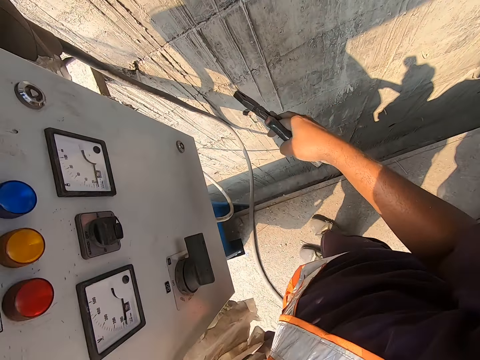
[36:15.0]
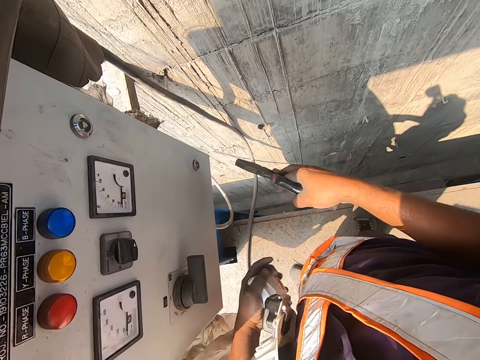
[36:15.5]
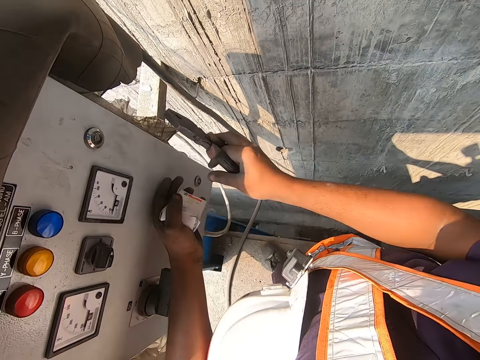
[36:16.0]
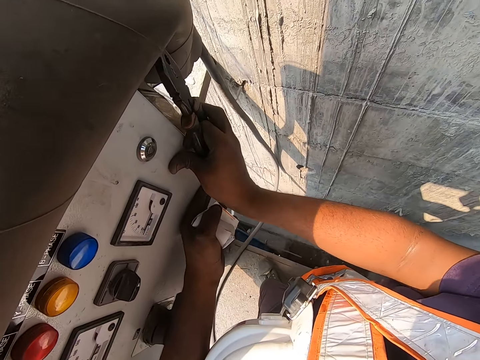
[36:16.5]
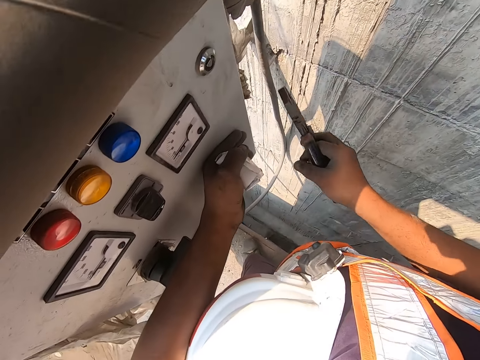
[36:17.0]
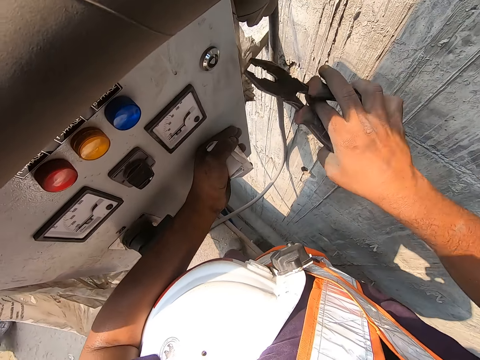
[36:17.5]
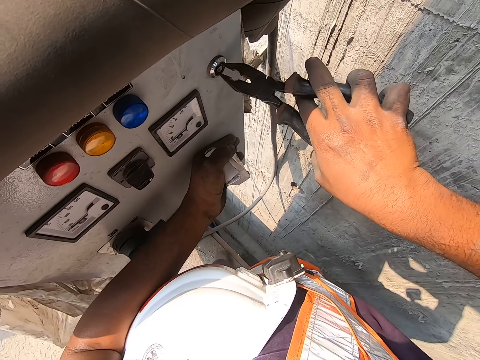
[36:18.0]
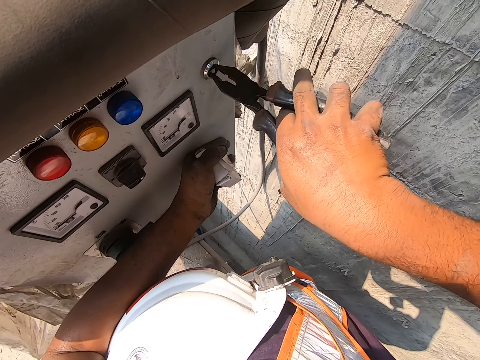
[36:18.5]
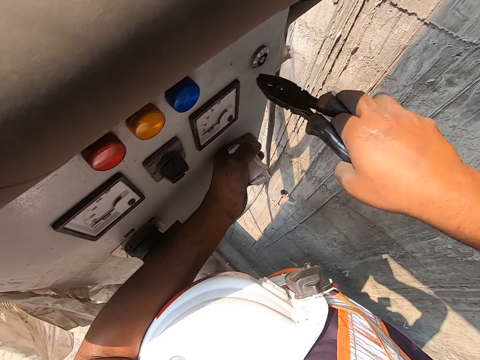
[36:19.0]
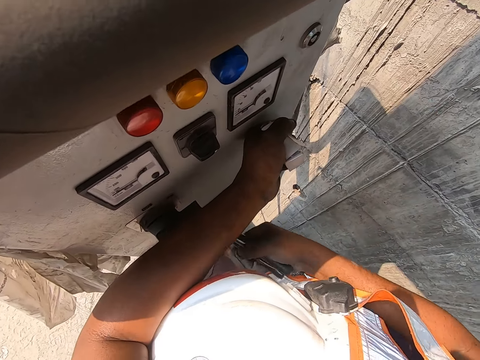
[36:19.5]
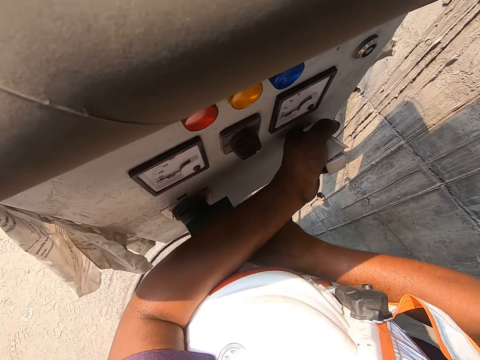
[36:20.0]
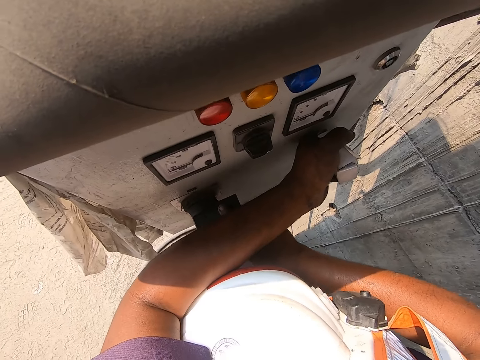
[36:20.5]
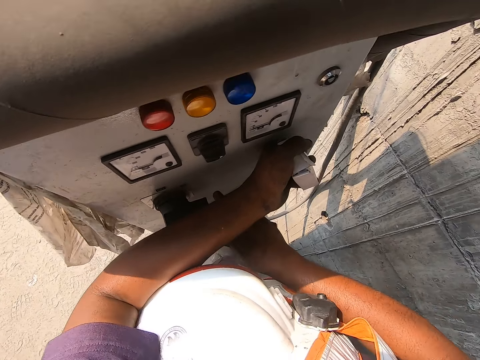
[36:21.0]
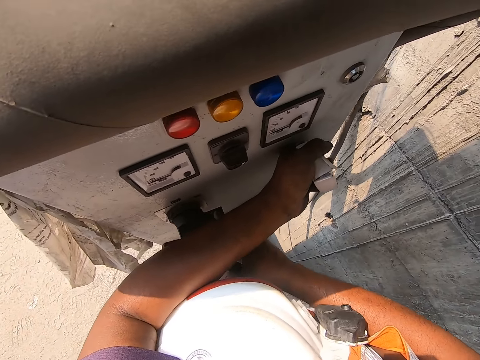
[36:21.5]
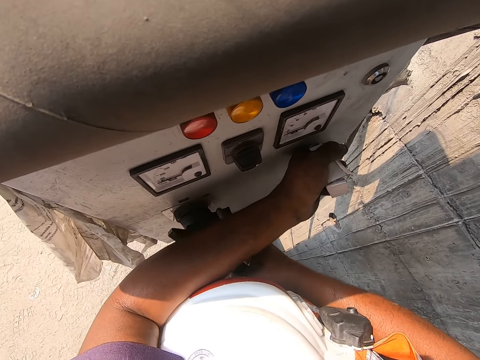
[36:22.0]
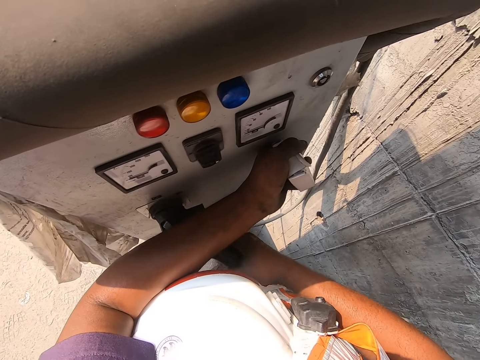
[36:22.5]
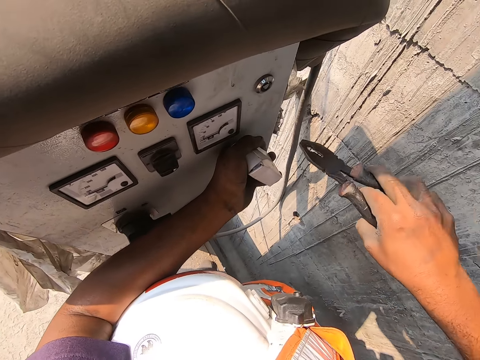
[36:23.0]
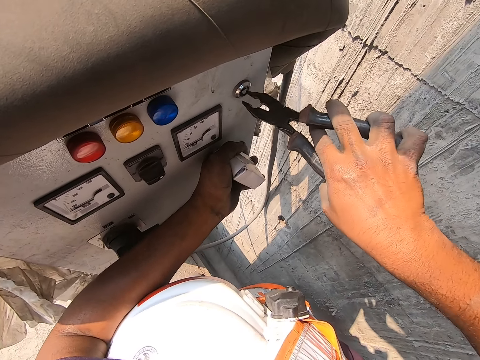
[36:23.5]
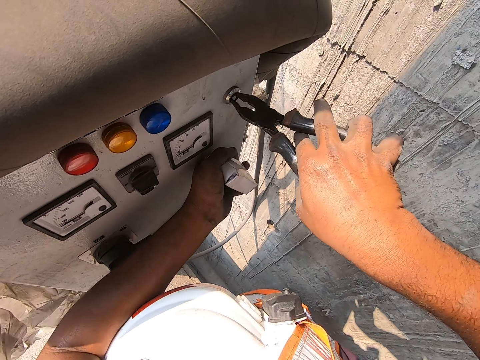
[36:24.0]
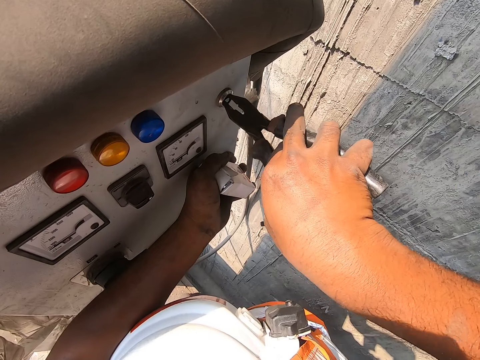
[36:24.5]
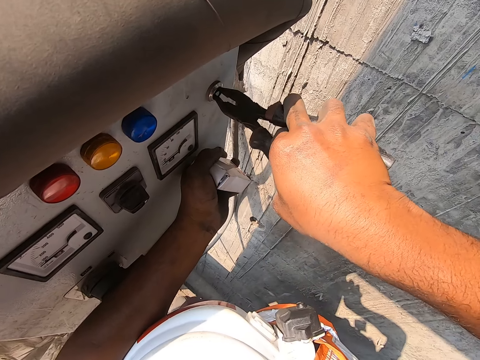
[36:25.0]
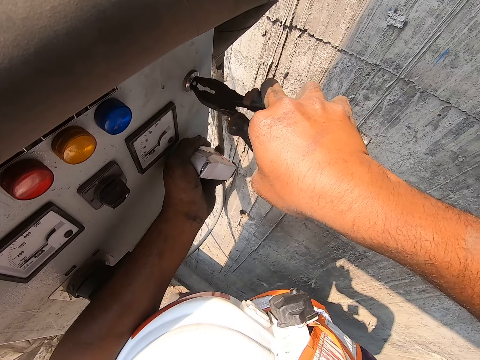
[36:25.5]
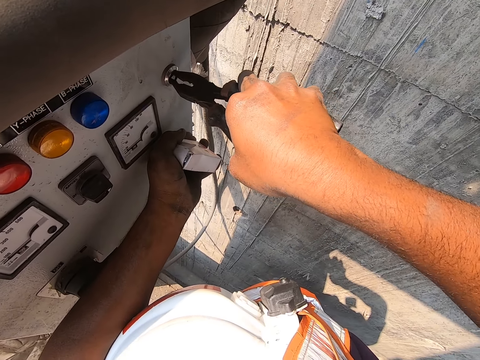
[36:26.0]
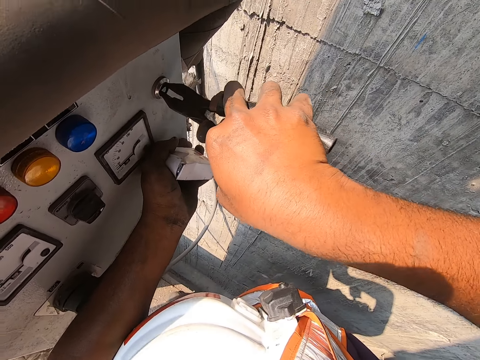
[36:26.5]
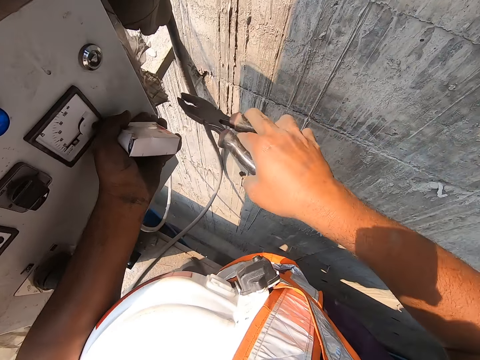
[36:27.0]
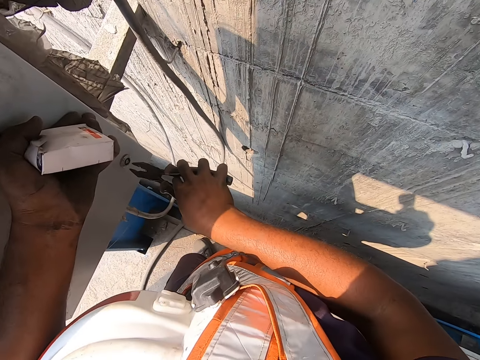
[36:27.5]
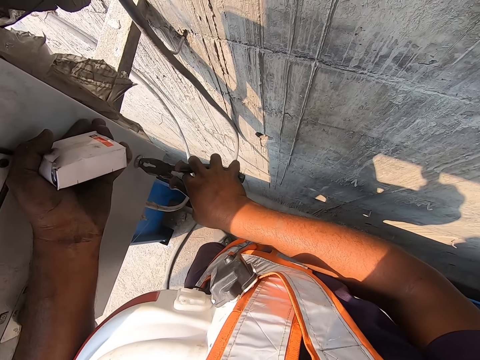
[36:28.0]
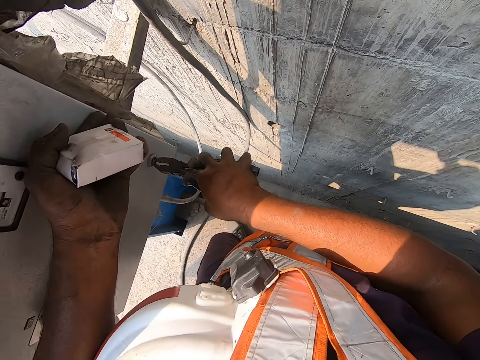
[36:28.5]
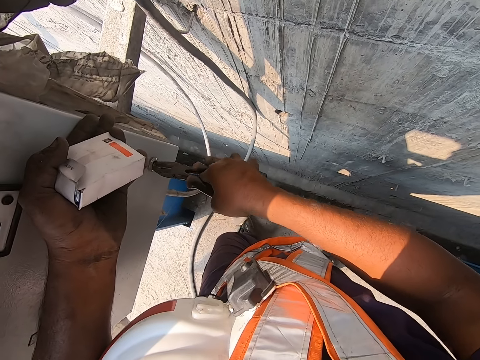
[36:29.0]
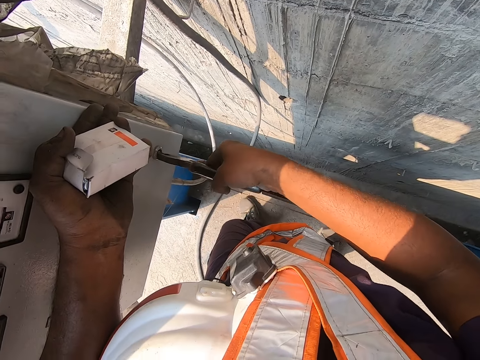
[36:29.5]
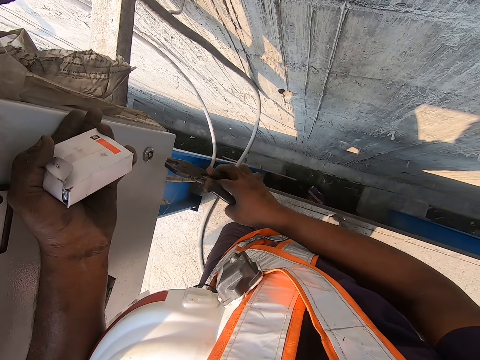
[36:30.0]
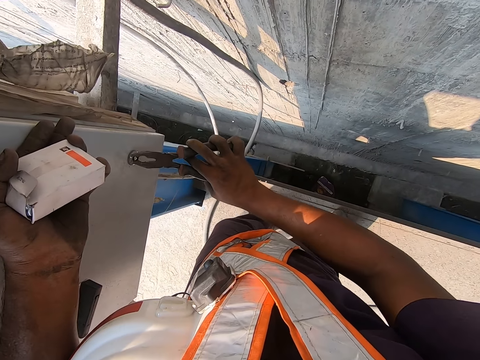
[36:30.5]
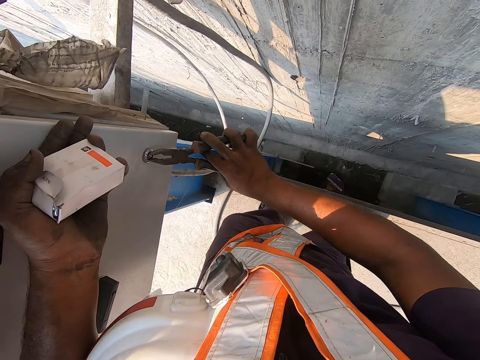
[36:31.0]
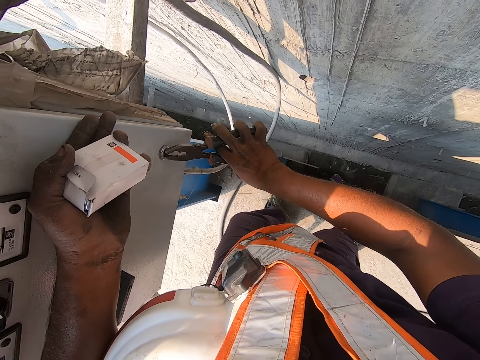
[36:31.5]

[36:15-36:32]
The camera wearer pushes the control box or control panel board door with both hands. He uses the plier on the control box key hole with his right hand. He operates the control box with his right hand. He touches the handle of the control panel board with his right hand. He uses the plier on the control box key hole with his right hand. He does so again.

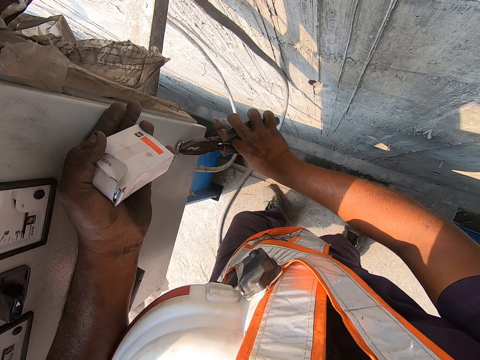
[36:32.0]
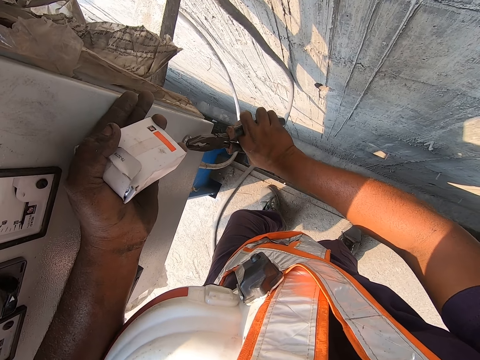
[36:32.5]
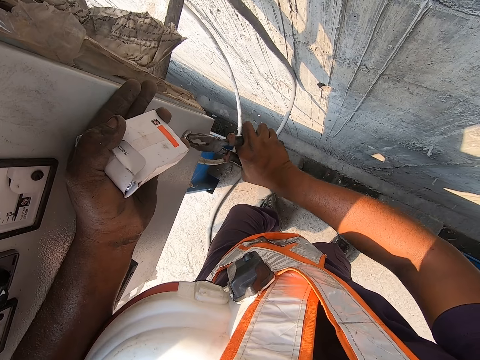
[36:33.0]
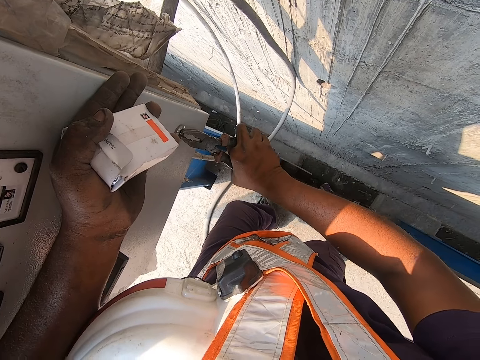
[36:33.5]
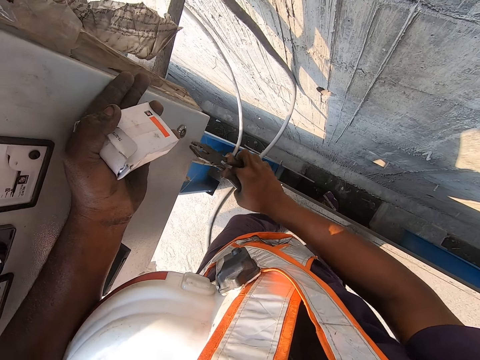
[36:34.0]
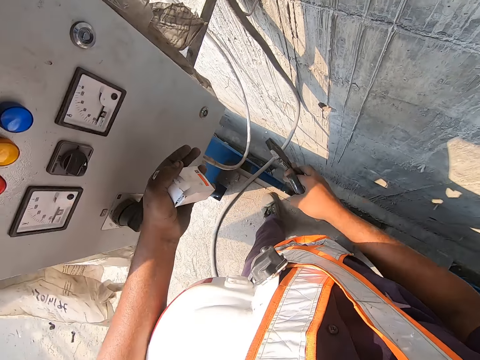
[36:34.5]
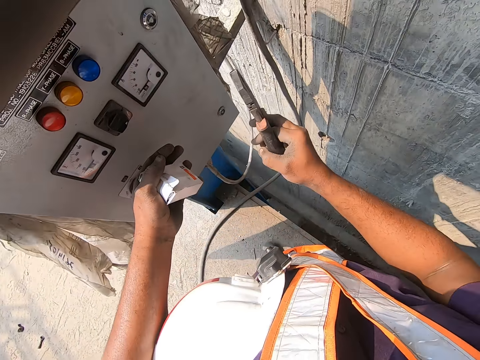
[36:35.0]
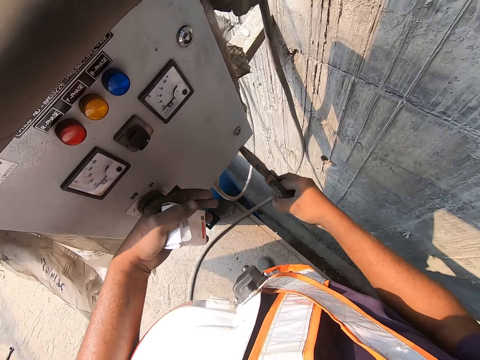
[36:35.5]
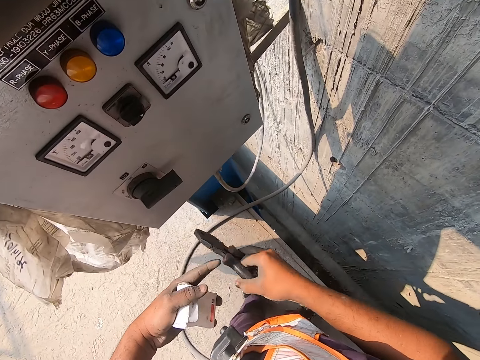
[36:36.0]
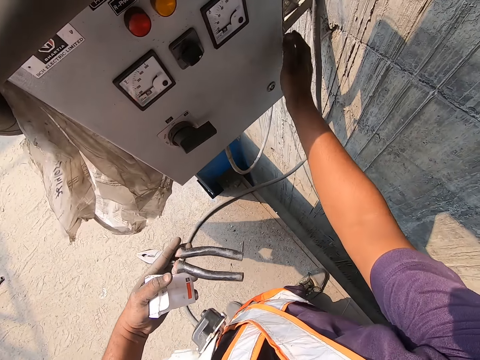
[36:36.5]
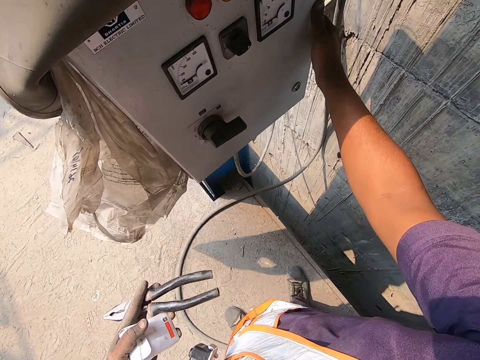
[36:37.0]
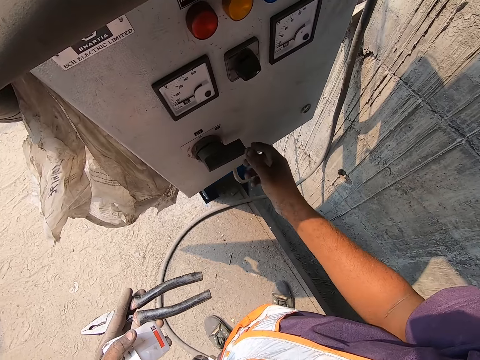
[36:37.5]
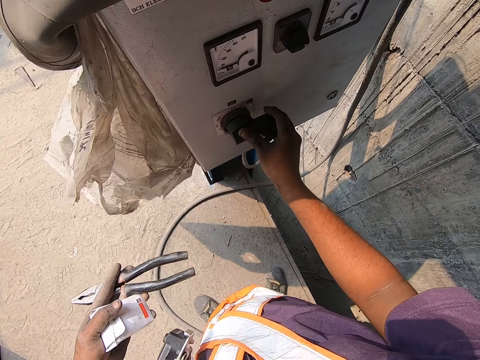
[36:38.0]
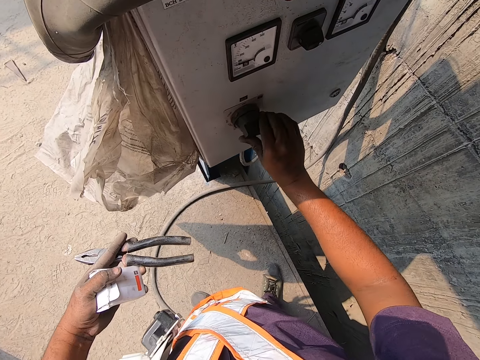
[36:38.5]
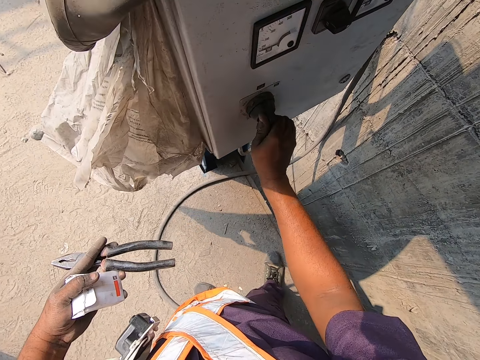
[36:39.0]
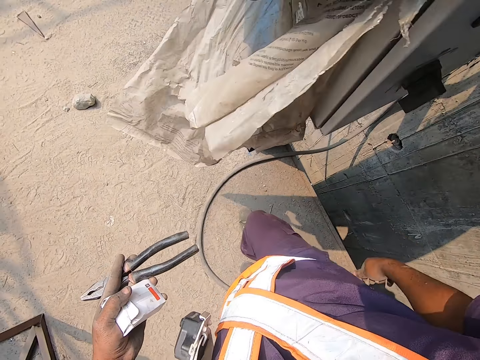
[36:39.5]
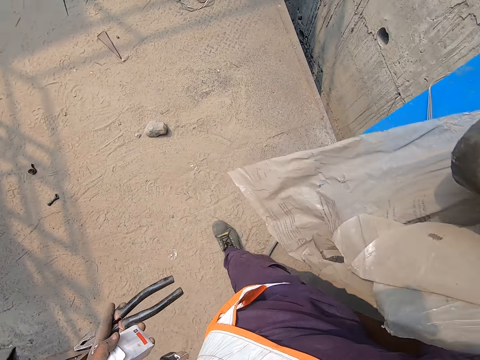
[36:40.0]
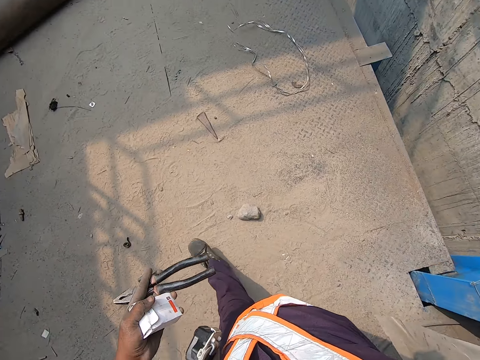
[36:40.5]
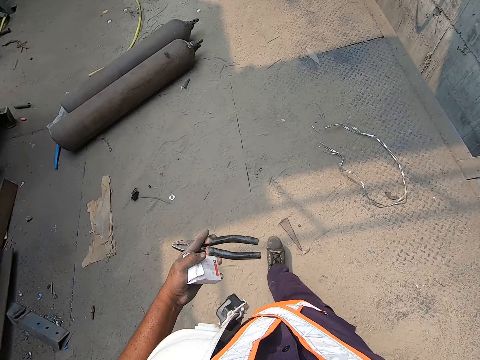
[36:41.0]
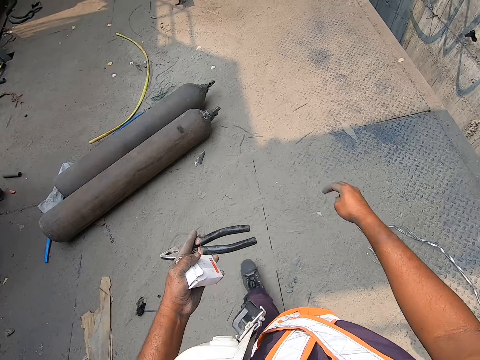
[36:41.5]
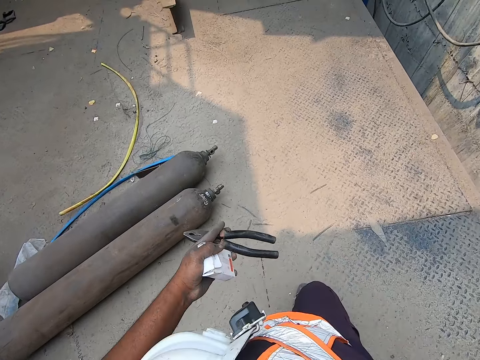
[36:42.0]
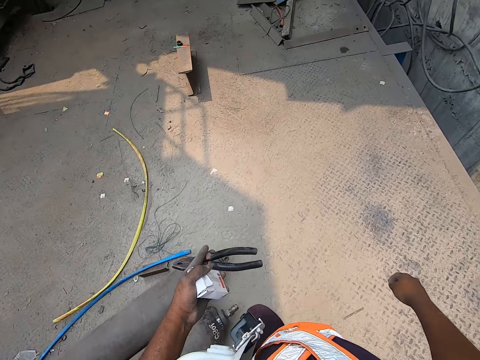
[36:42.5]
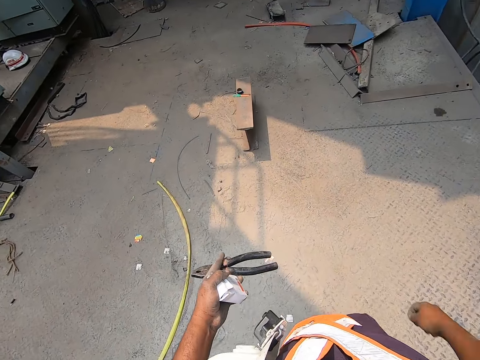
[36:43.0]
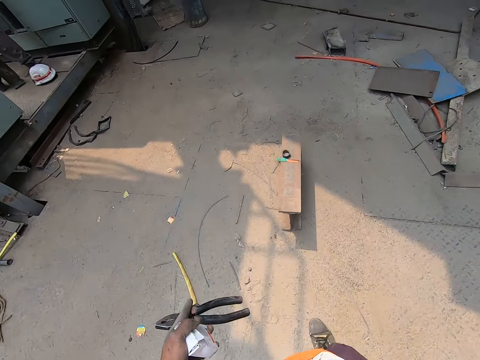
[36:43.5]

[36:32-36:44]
The camera wearer passes the plier in his right hand to his left hand. He touches the control box or control panel board door with his left hand. He operates the control box with his right hand. He twists the handle of the control panel board with his right hand. He converses with the man. He walks around.
